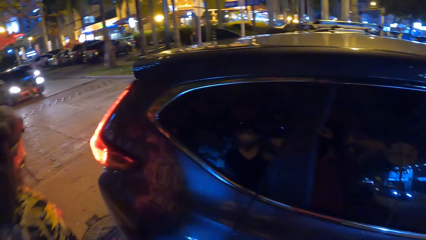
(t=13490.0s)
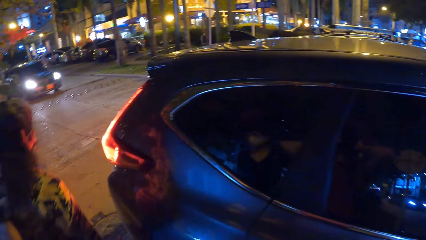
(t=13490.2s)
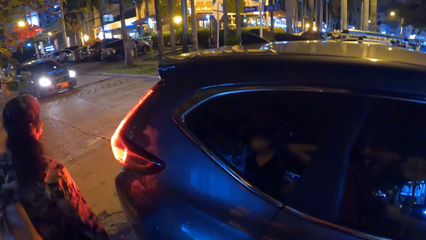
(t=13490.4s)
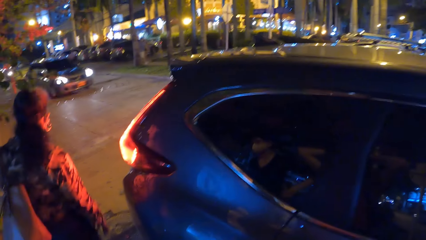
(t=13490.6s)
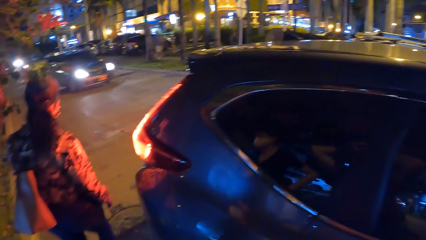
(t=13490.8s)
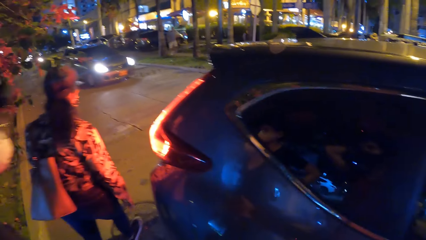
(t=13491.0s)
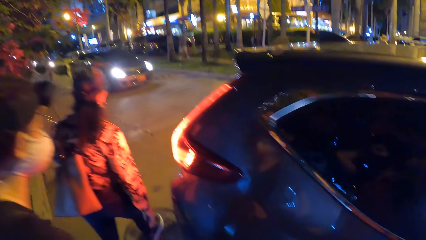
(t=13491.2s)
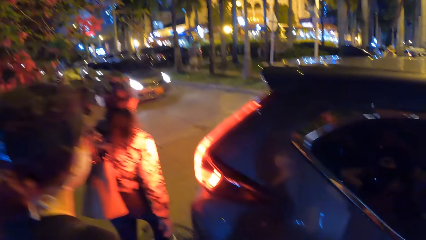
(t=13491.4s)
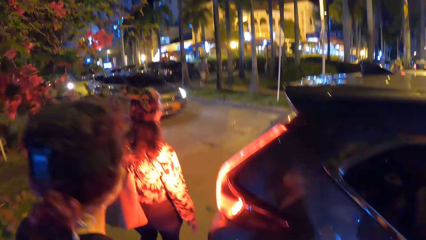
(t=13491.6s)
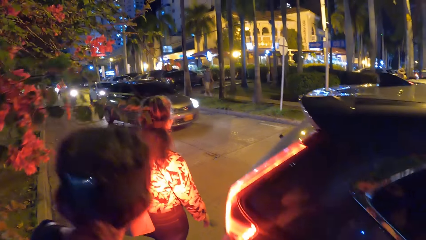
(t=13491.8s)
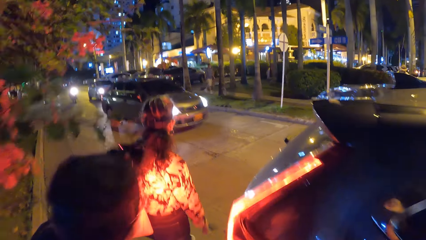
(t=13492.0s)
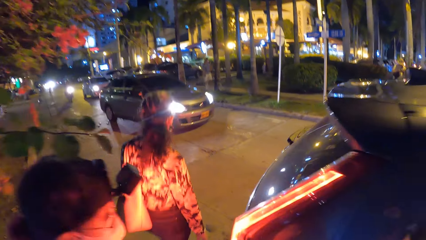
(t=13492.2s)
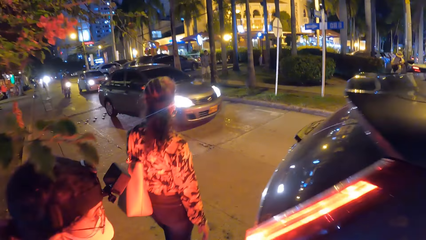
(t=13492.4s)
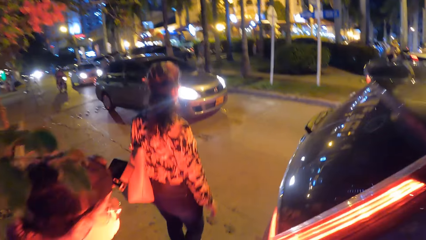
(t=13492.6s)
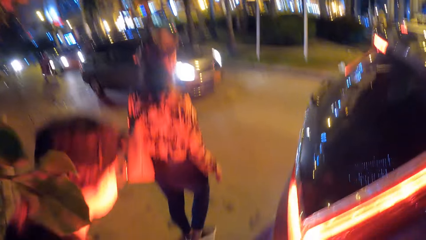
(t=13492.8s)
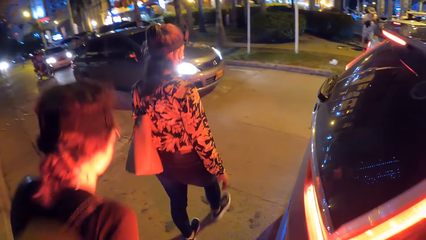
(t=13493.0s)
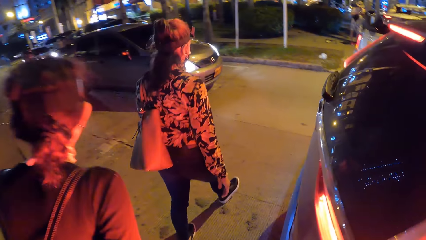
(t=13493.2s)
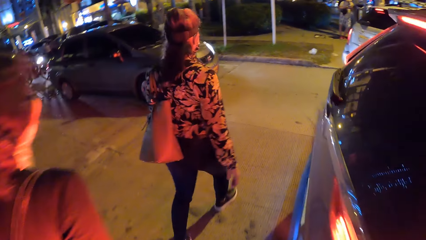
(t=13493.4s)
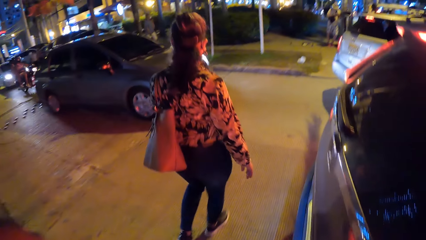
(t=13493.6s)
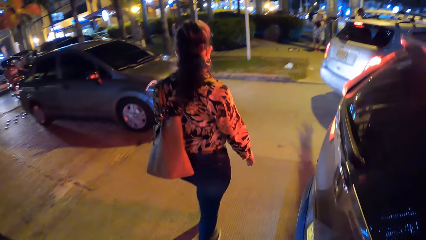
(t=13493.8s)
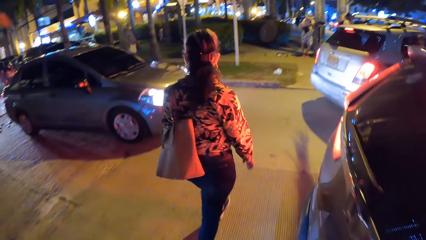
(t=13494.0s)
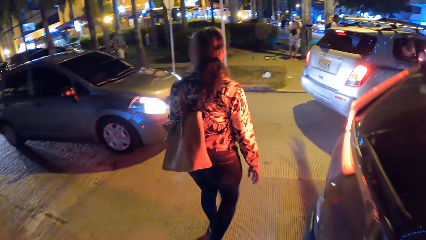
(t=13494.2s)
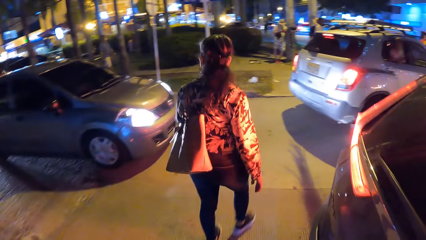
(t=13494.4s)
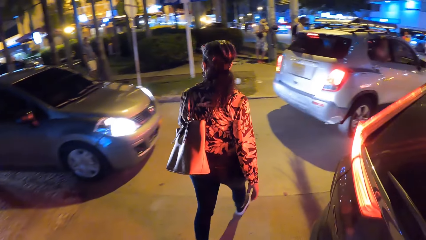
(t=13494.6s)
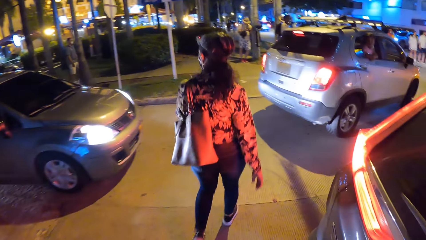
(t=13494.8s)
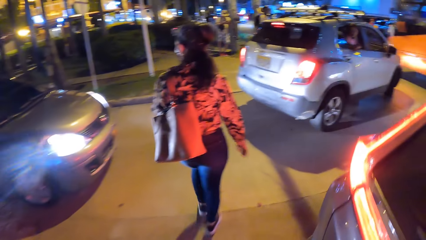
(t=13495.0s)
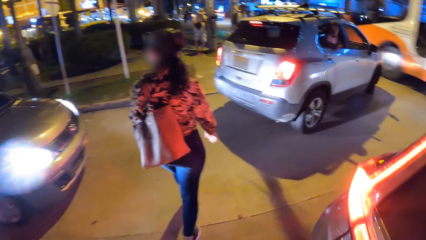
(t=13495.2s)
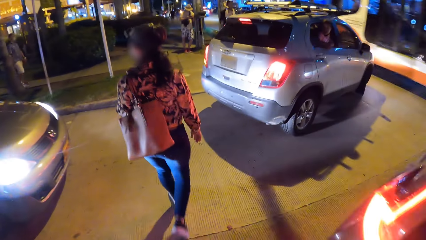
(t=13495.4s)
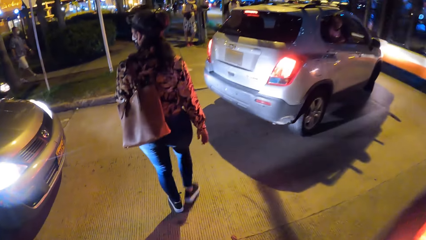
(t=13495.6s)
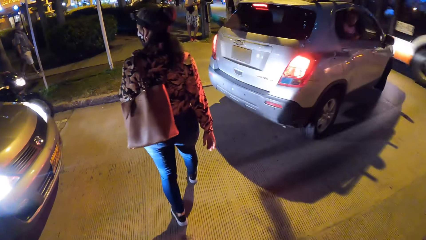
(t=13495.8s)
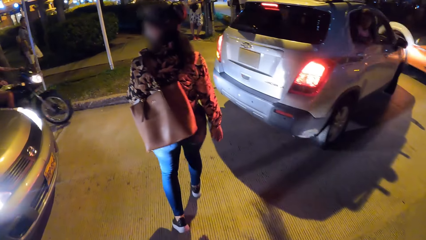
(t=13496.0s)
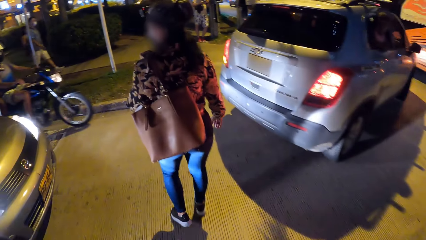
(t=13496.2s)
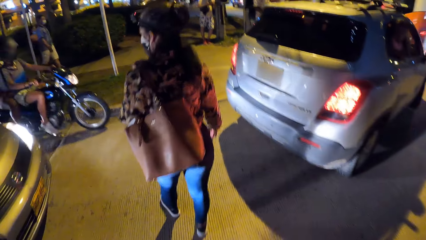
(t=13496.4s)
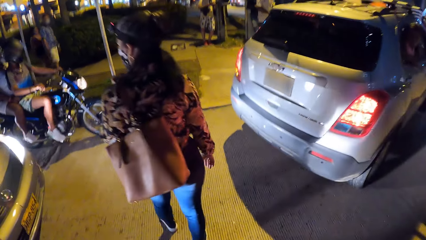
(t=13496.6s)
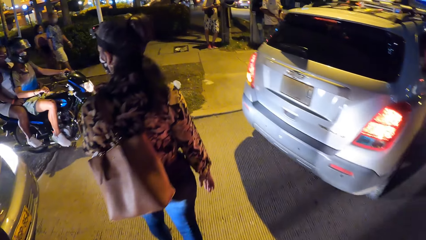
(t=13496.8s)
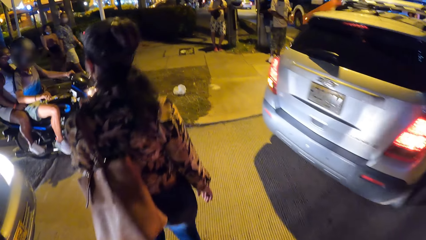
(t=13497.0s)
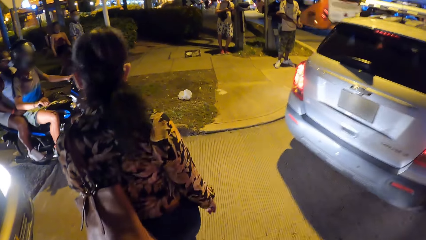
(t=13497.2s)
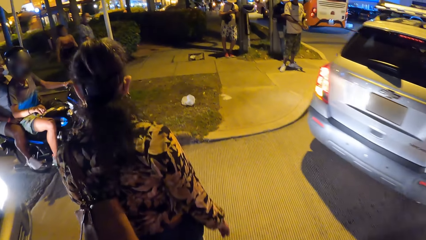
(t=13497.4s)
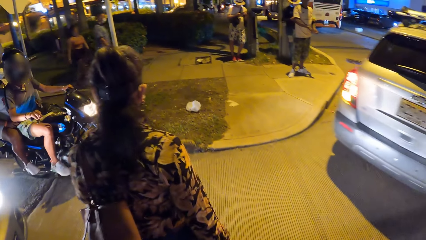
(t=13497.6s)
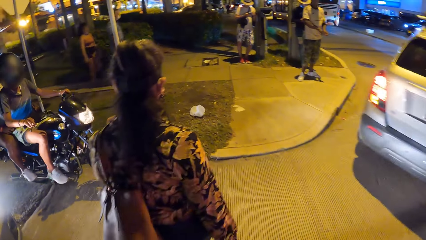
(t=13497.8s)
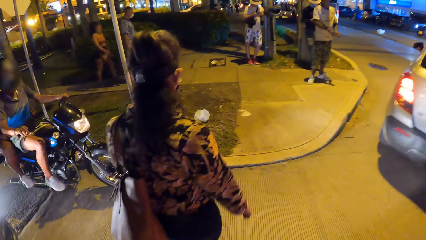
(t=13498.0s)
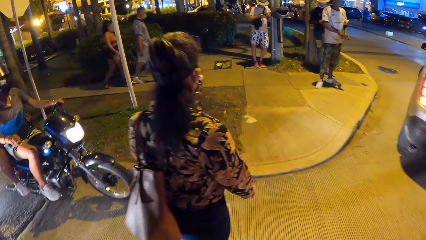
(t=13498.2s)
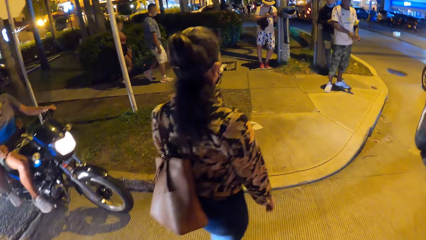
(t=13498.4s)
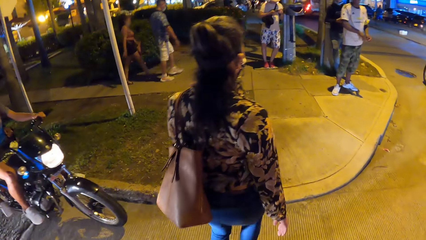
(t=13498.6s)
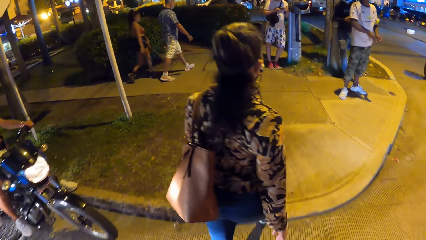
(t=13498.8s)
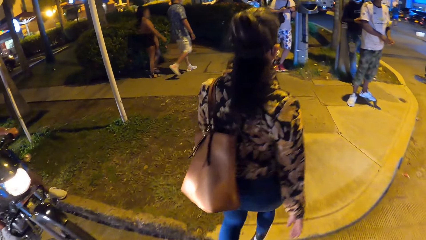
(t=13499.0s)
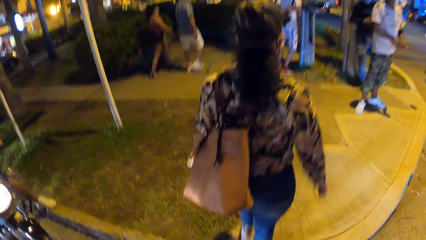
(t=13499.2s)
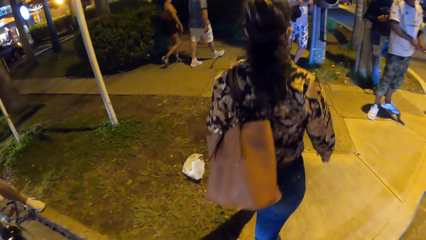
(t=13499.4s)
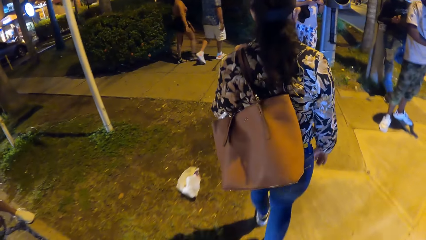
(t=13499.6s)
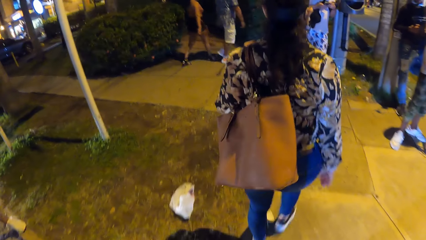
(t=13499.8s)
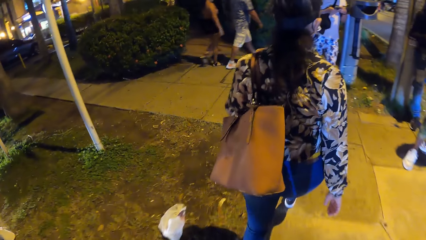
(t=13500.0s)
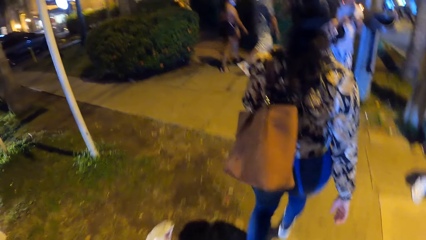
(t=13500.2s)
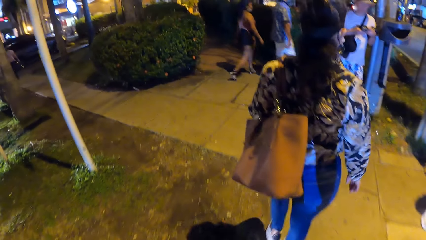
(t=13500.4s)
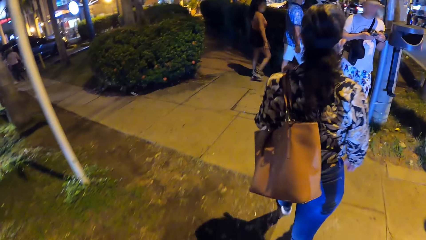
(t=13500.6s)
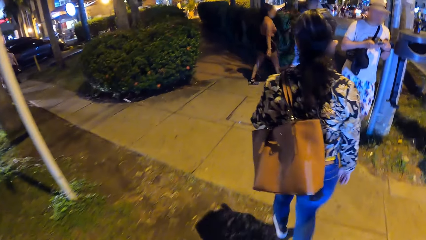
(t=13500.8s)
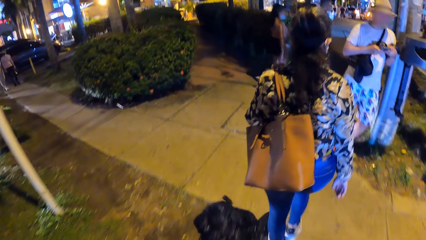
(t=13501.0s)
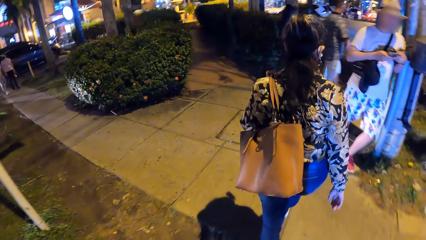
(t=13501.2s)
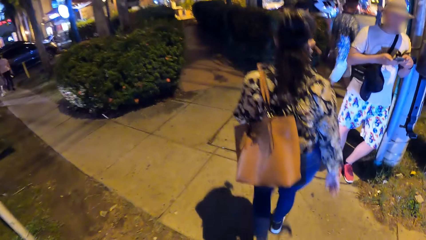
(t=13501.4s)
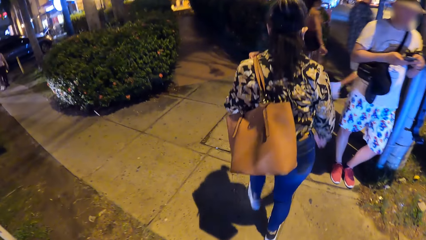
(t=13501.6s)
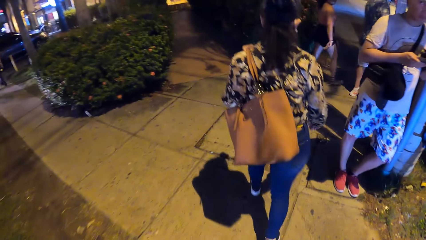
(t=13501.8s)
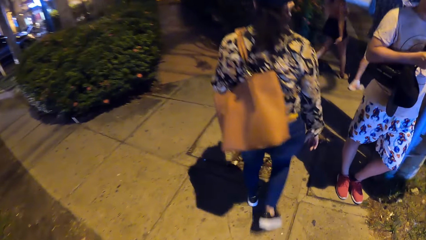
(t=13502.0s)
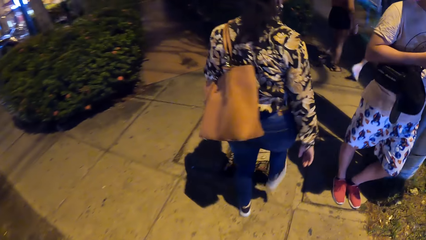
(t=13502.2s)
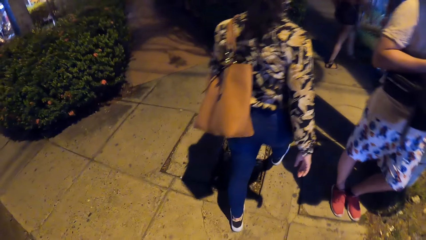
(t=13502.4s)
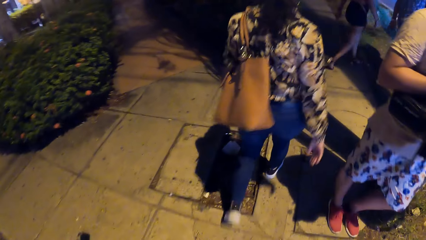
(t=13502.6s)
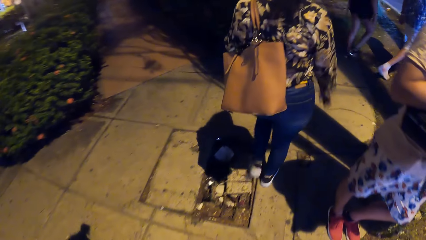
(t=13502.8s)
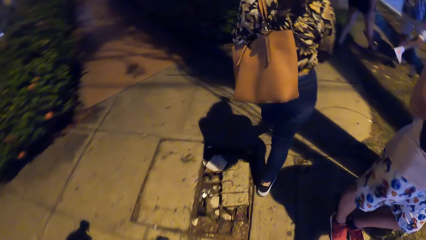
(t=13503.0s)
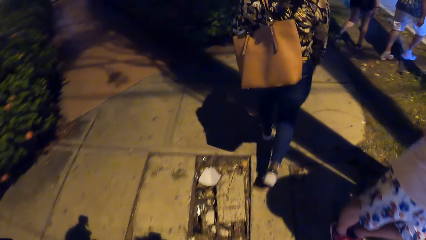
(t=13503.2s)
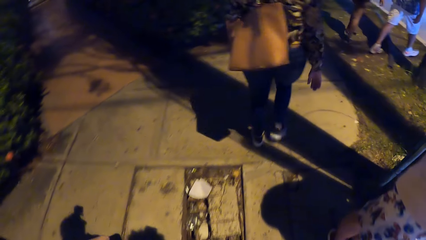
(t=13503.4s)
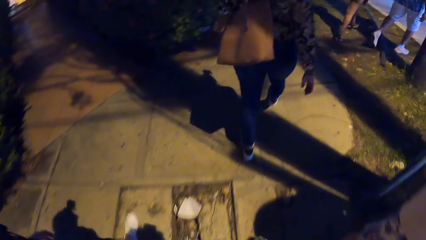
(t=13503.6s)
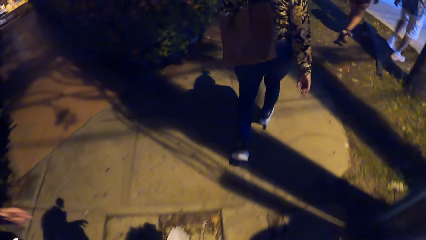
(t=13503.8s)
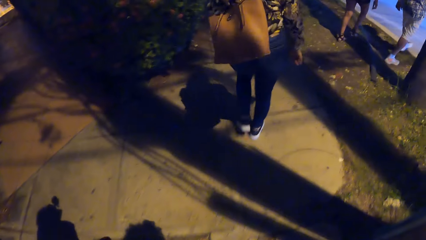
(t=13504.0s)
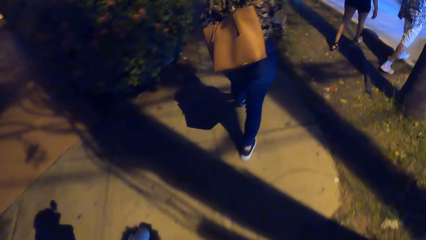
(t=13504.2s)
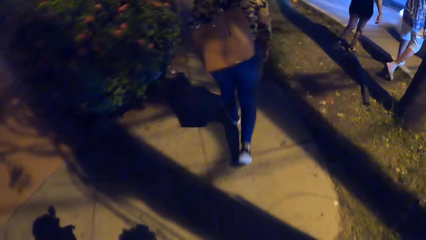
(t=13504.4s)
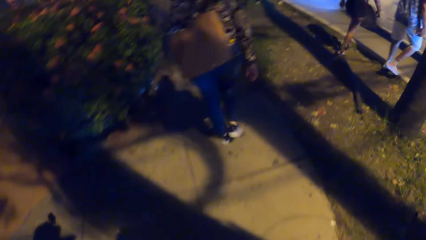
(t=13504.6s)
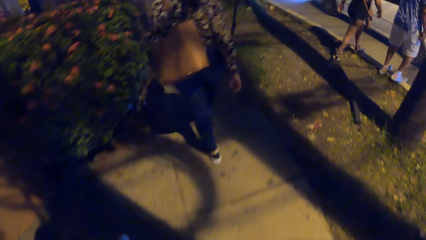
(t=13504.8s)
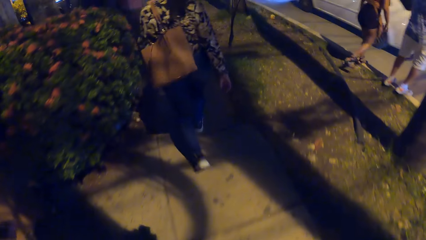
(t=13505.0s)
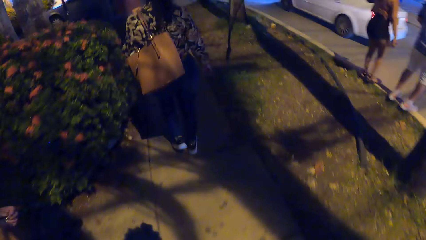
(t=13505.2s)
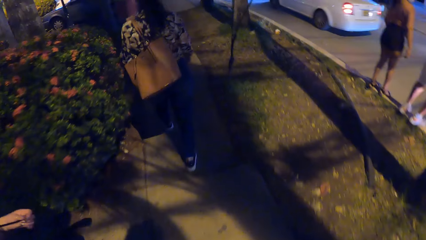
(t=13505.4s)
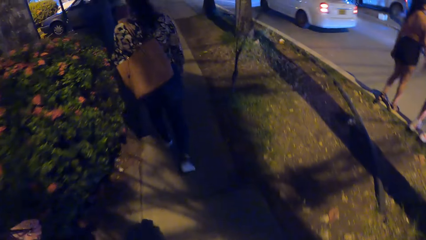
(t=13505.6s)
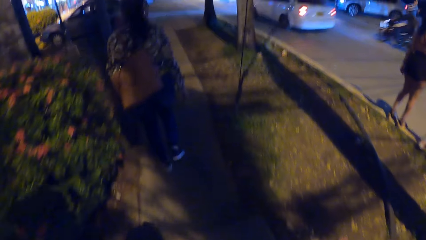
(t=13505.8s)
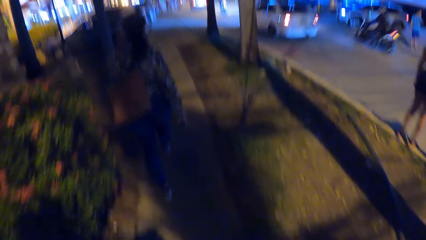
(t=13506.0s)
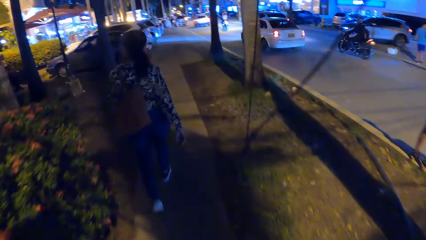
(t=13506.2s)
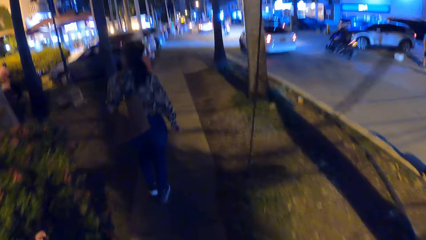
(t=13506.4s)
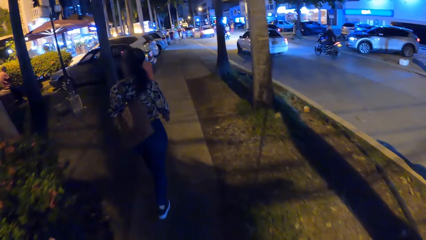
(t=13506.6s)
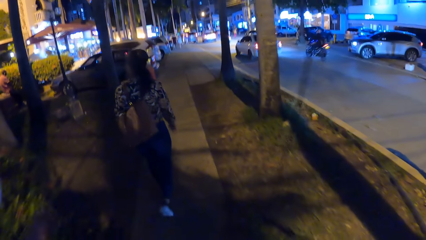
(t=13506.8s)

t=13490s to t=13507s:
The camera wearer and a woman walk on the road. The woman walks on the pavement. The camera wearer walks on the pavement. Another woman walks on the pavement.
